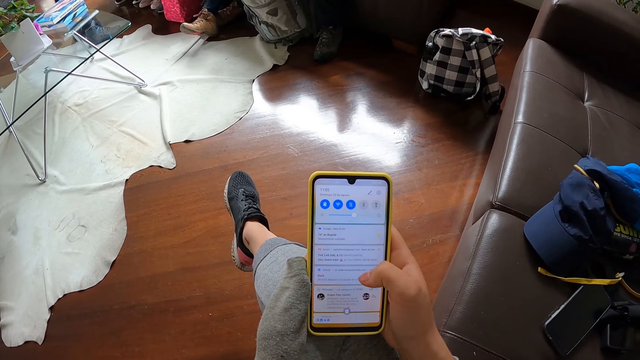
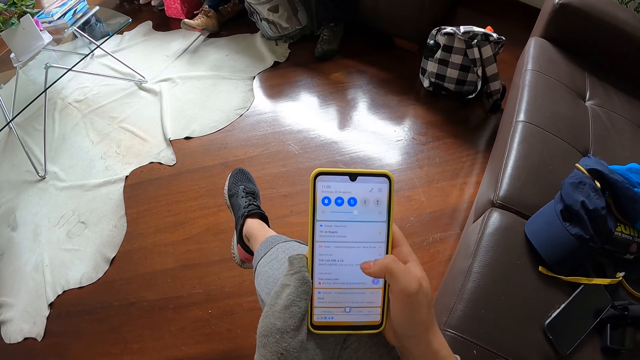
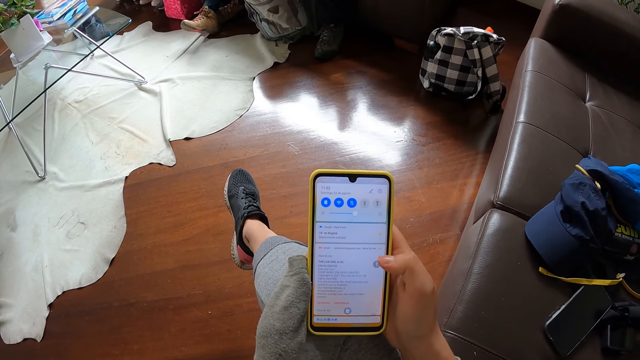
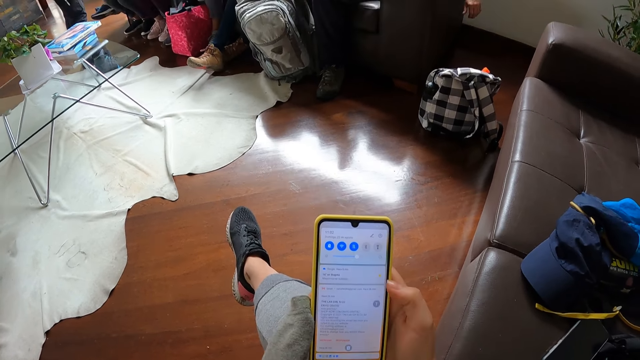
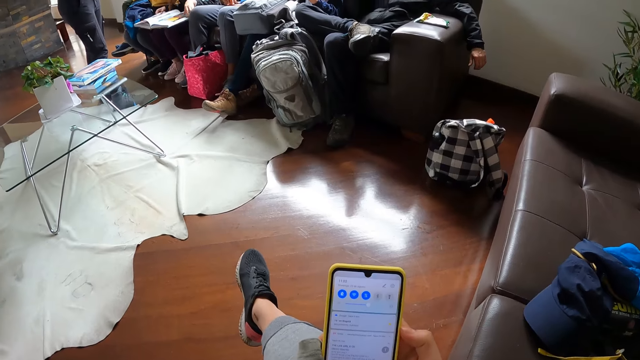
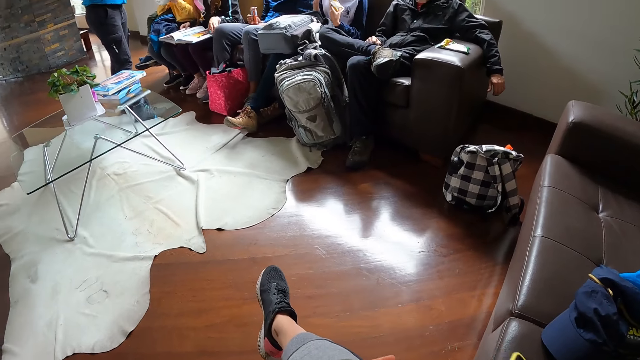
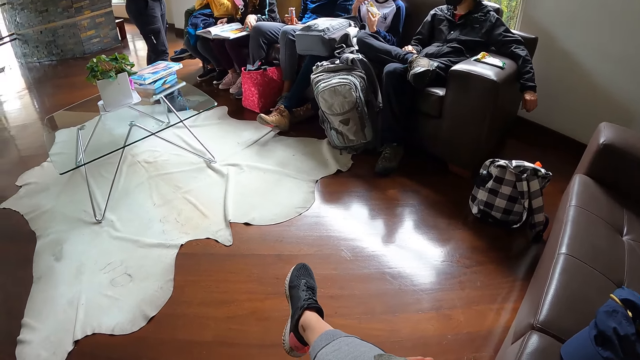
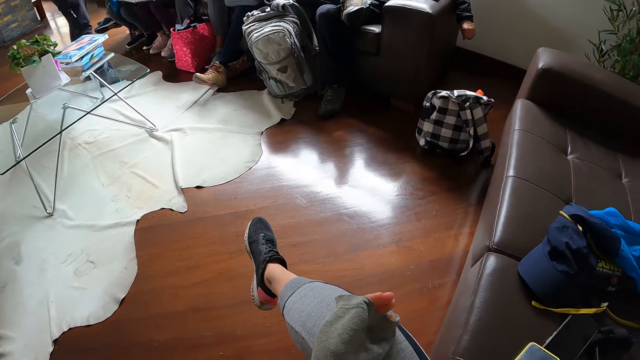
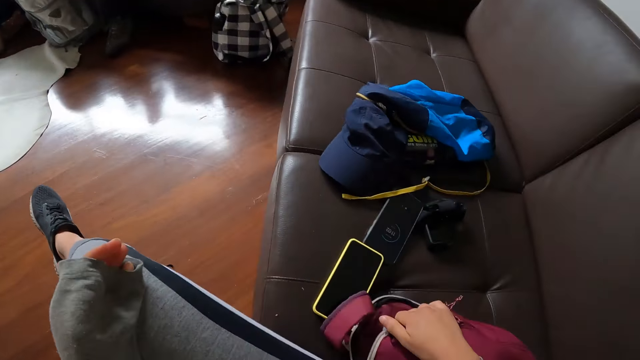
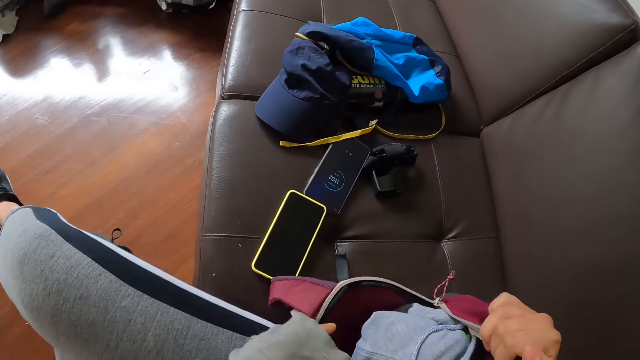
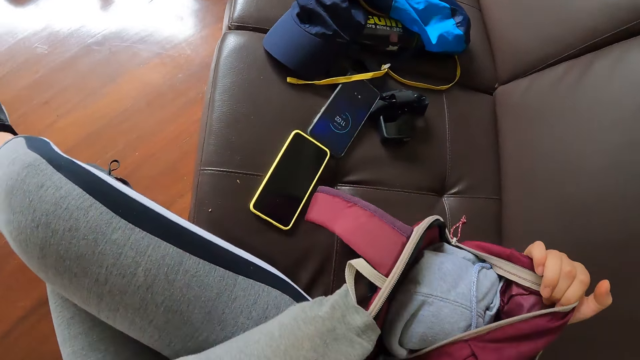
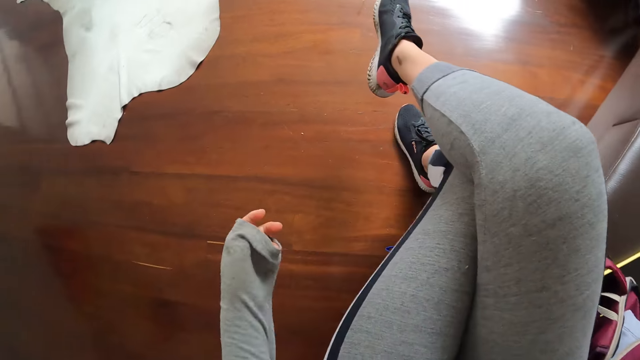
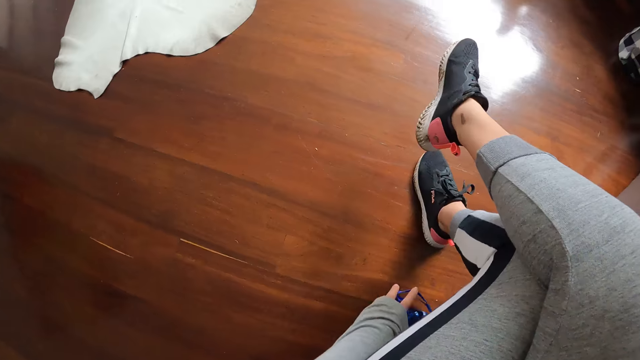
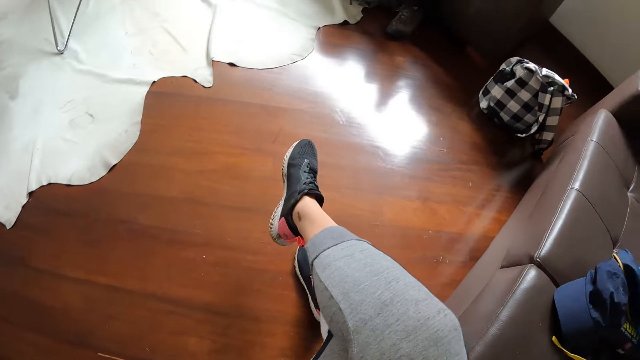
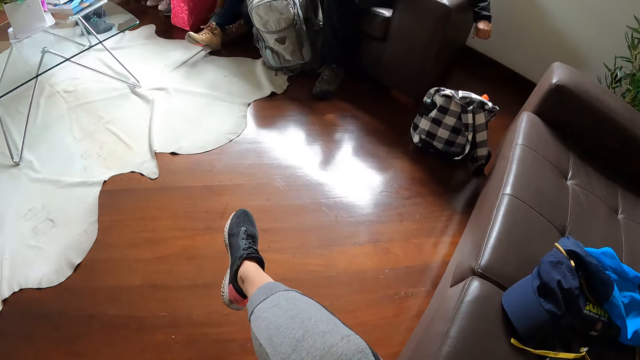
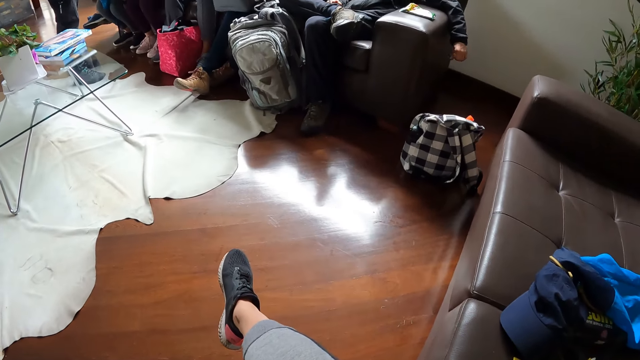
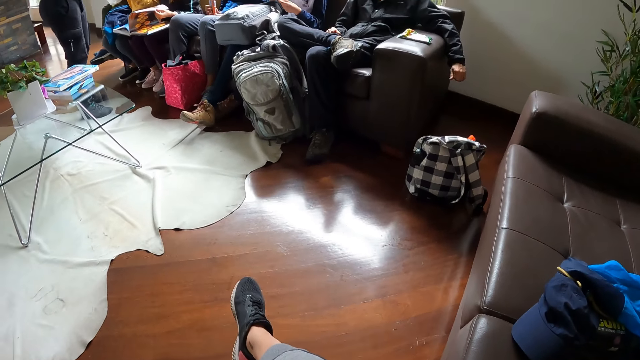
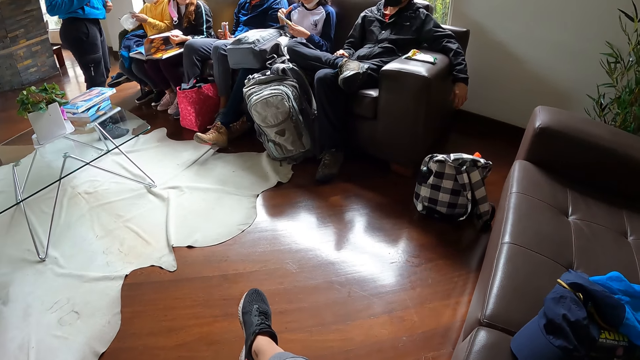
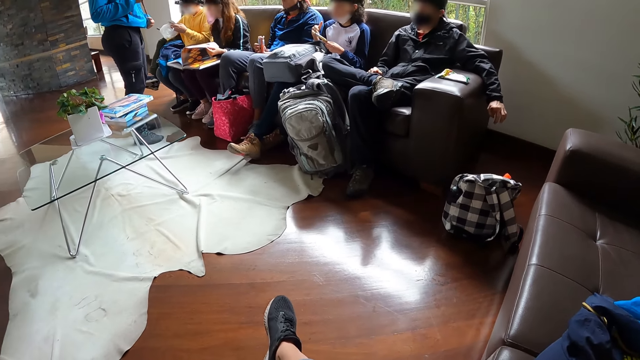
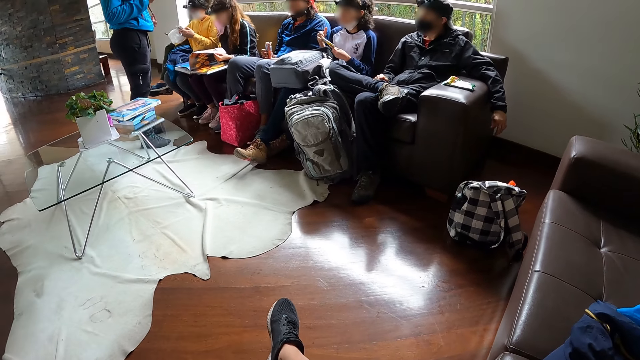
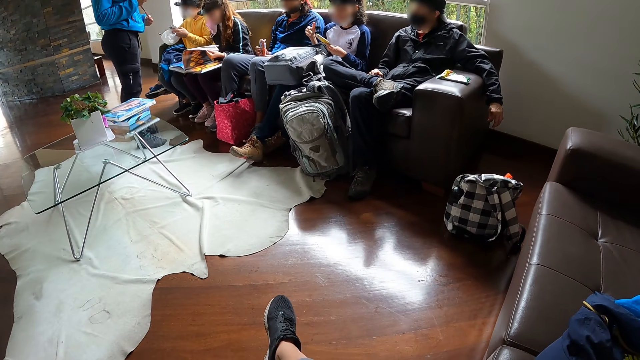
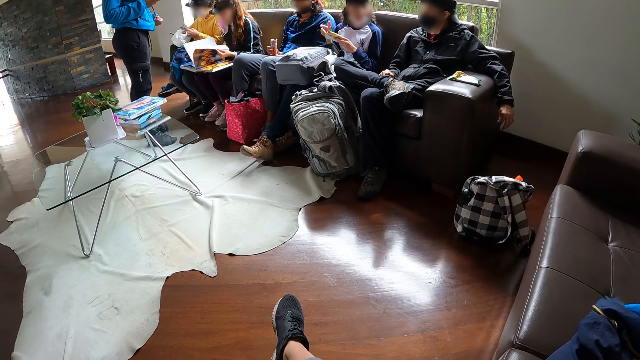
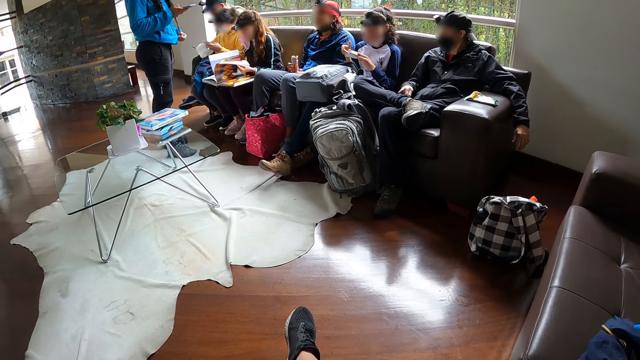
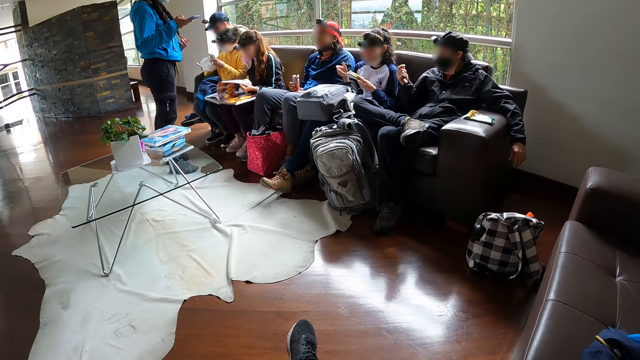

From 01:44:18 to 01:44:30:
The camera wearer lifts the bag on the sofa with her right hand. She picks up a water bottle from the ground with her left hand.

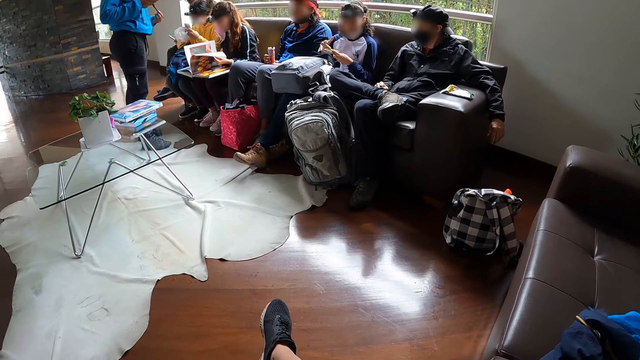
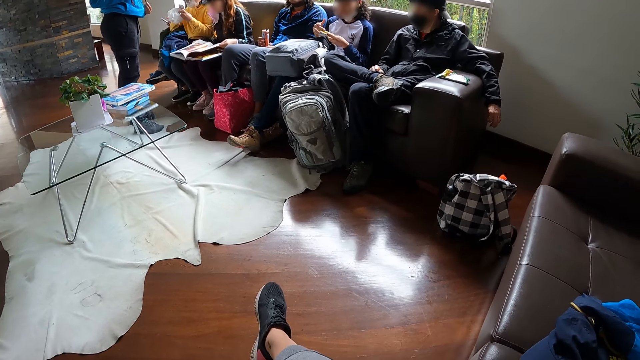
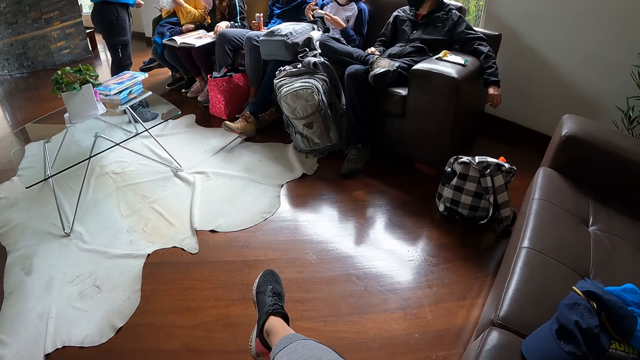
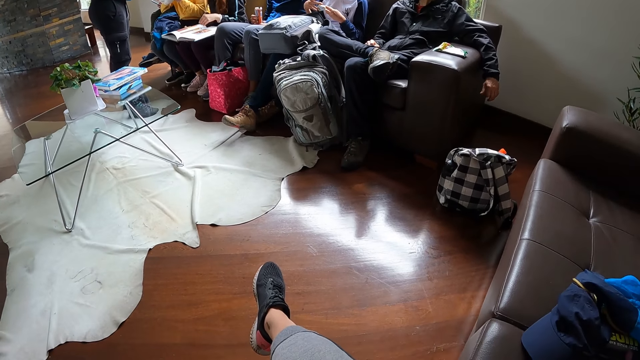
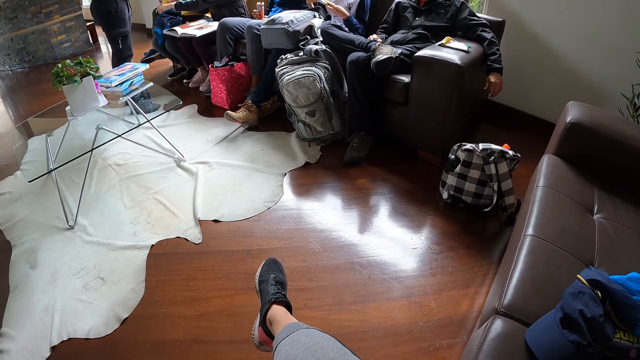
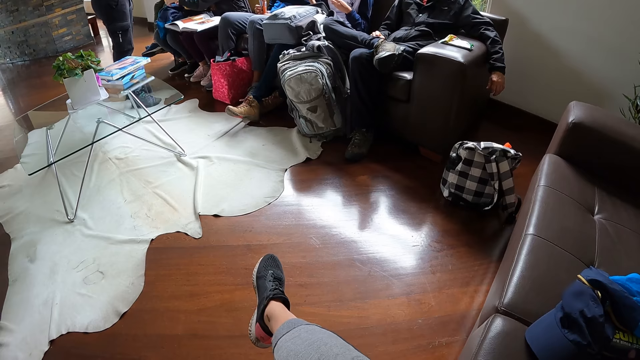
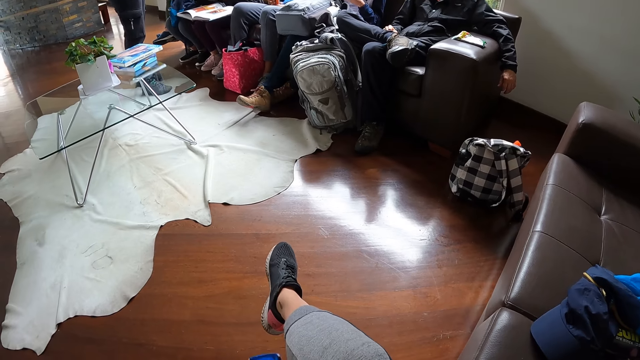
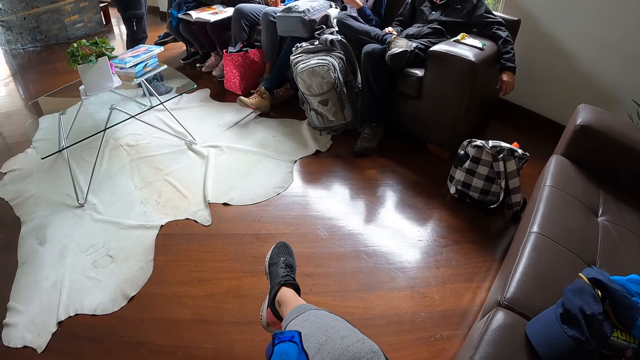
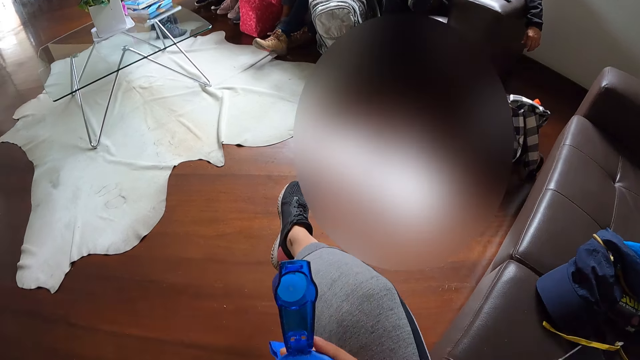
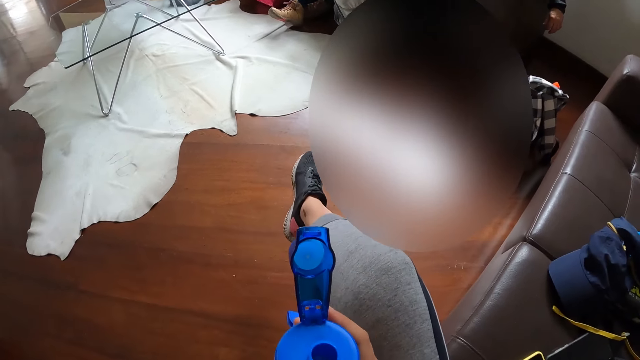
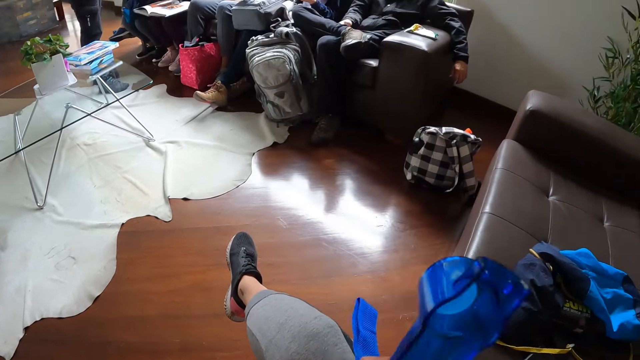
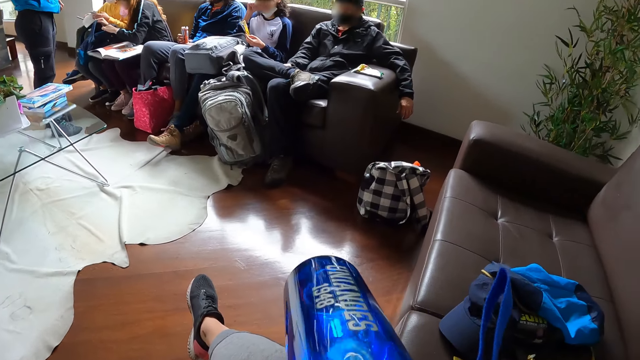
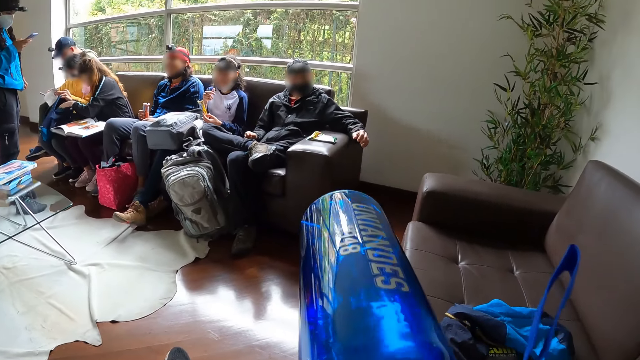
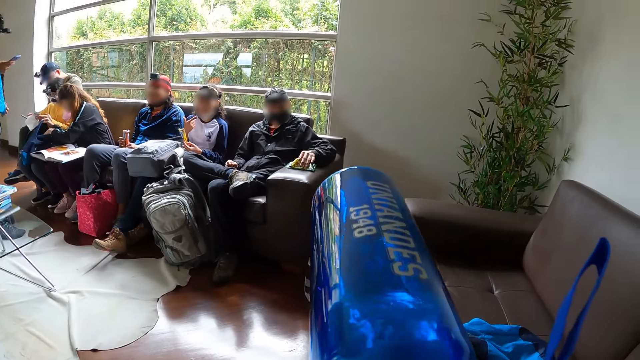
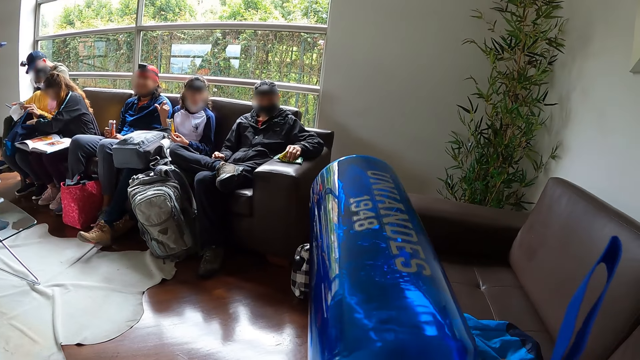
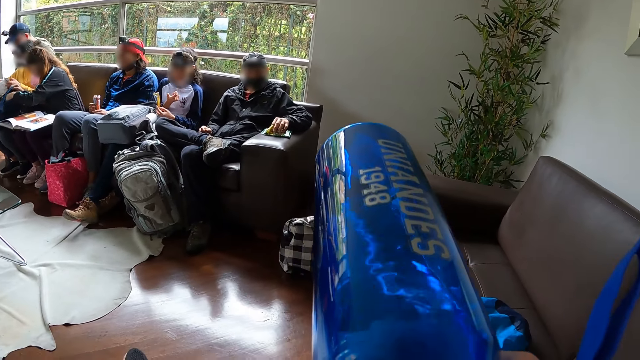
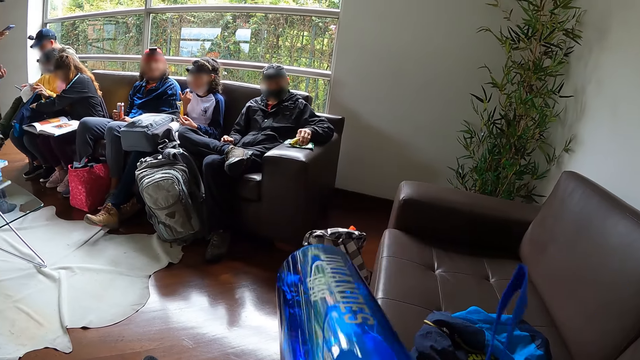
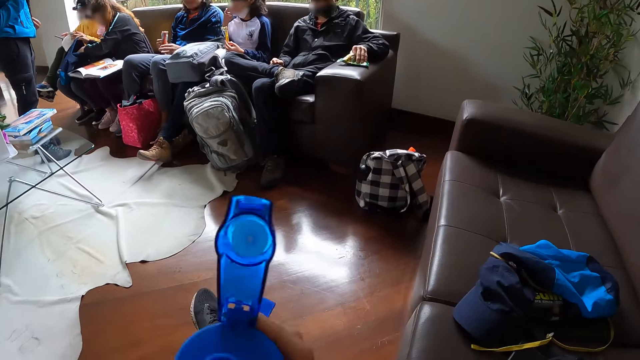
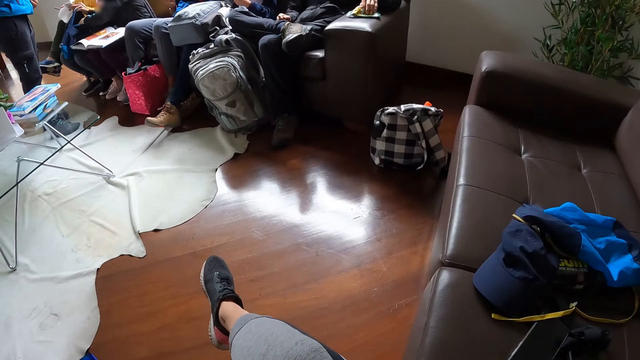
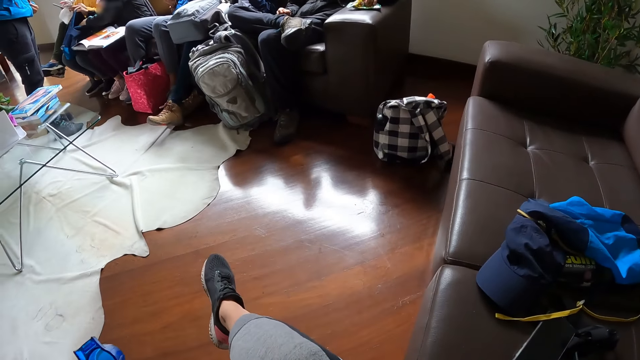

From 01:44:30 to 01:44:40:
The camera wearer opens the water bottle. She drinks from the water bottle in her right hand. She closes the lid of the water bottle in her right hand with her left hand.
